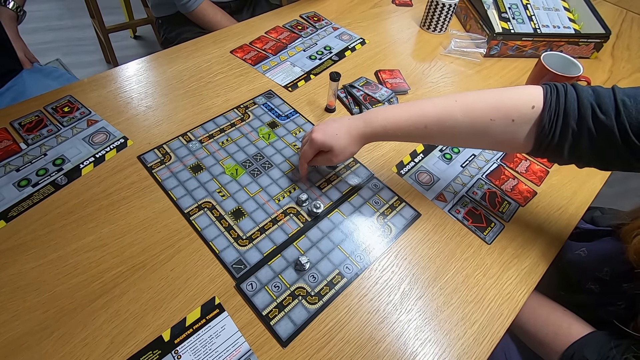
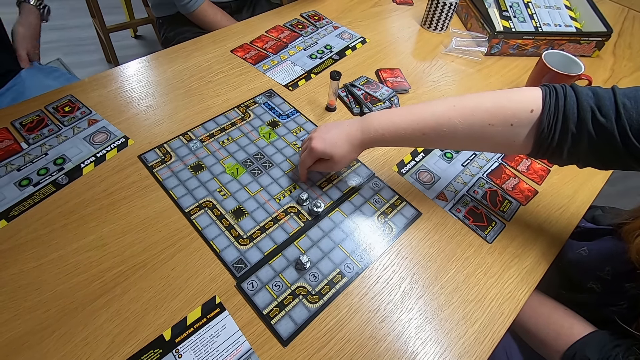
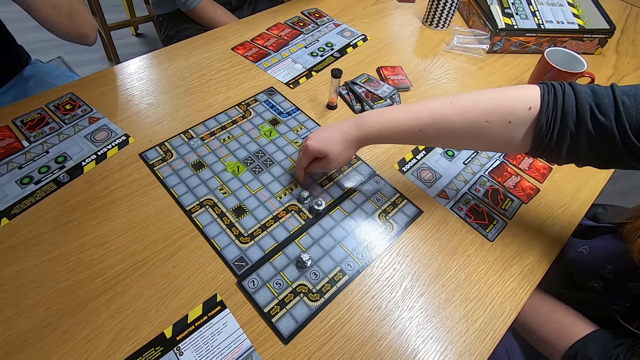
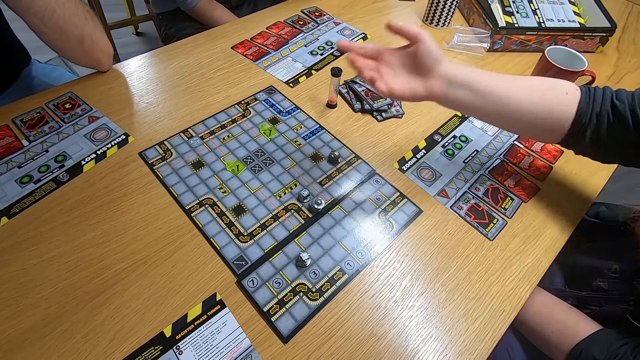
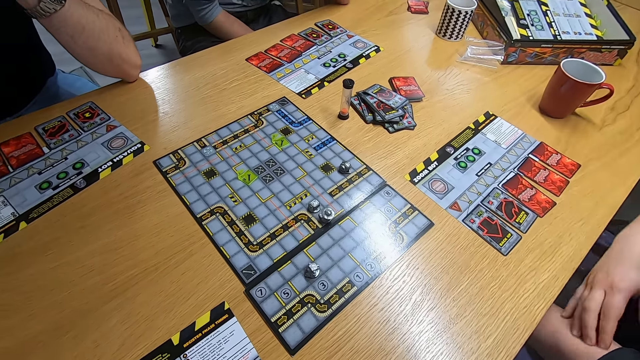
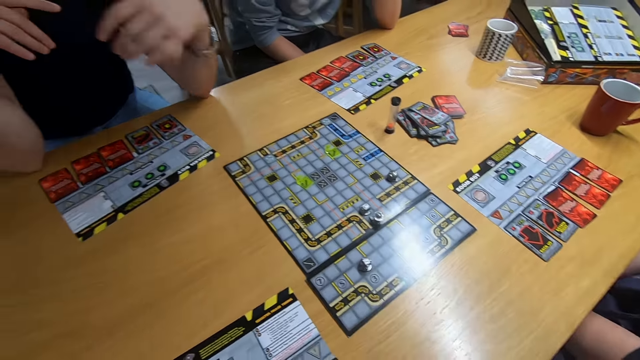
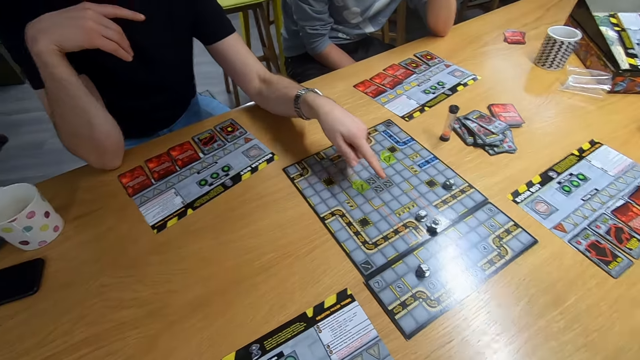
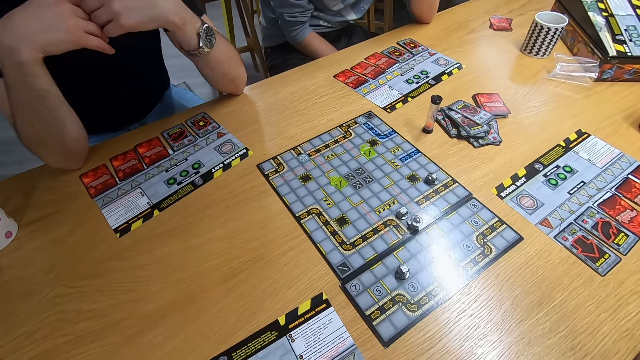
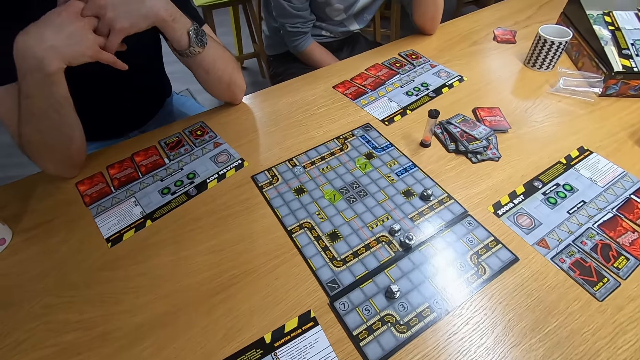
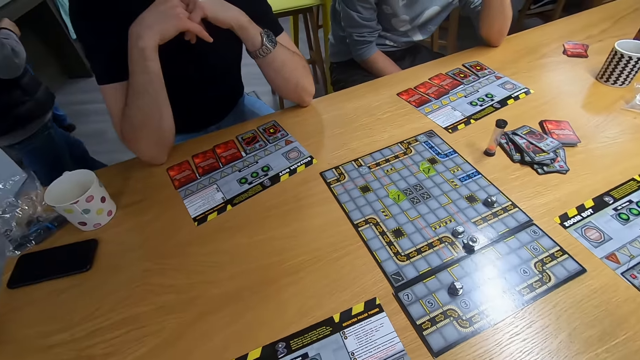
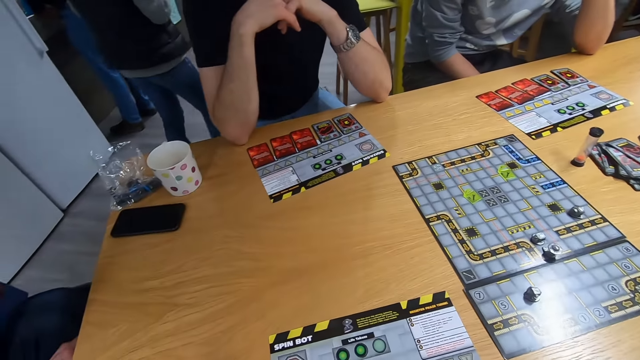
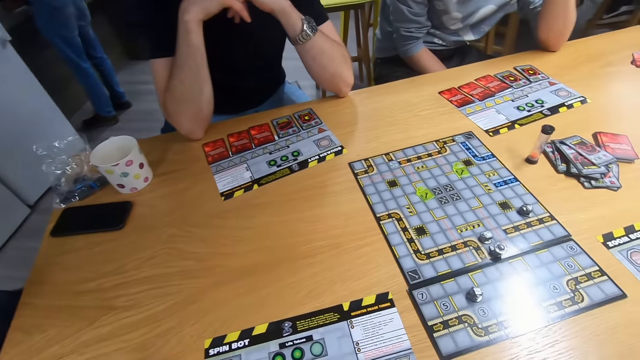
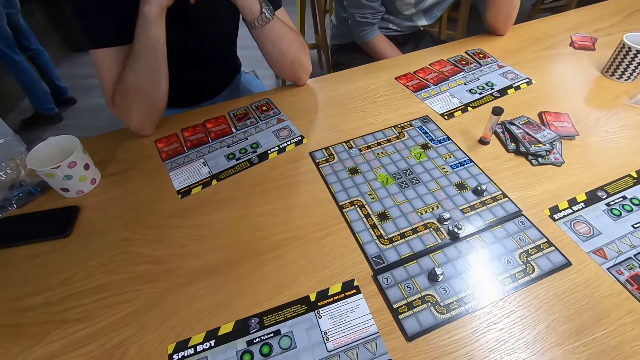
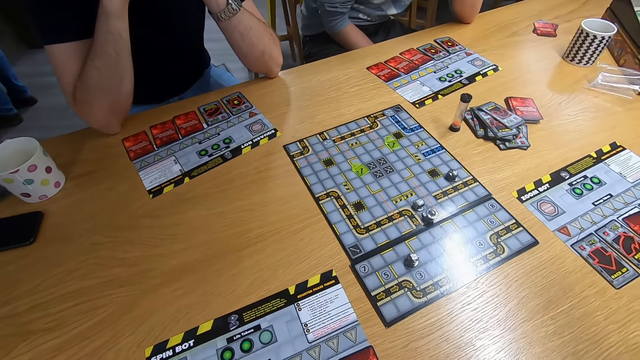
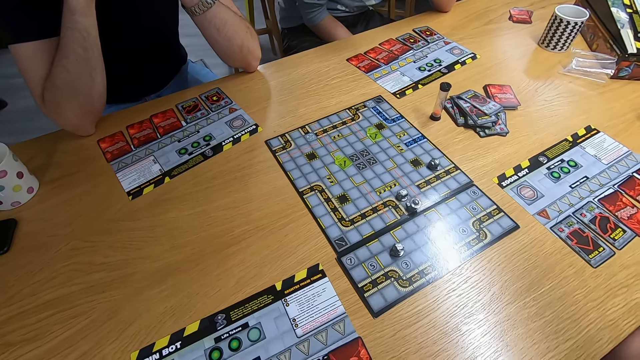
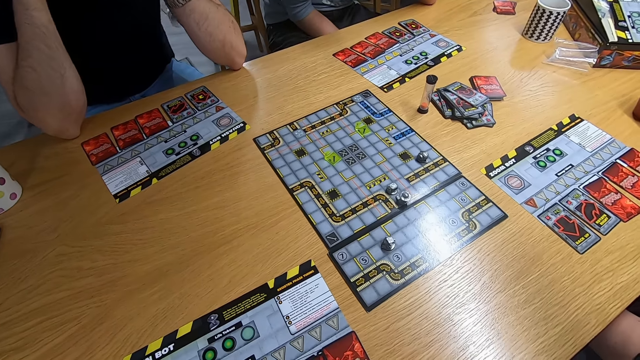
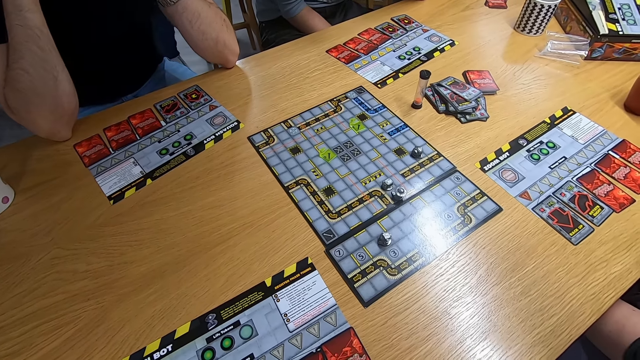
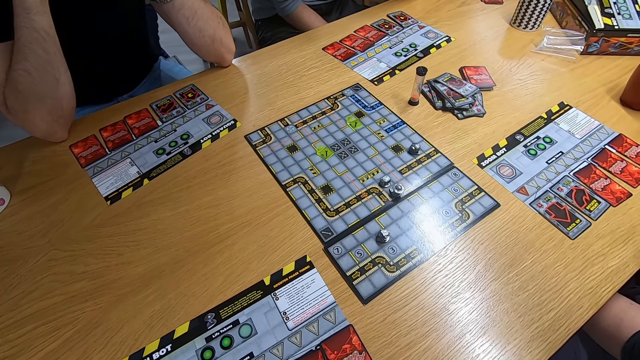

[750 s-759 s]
A man swings the left hand. A lady swings the right hand. The man leans the left hand on the desk. The man swings the left hand. The camera wearer stares at the board game.

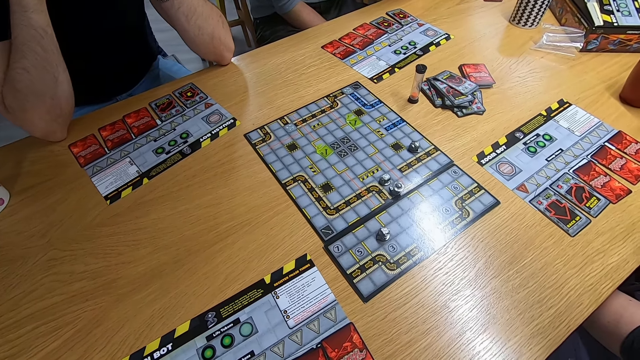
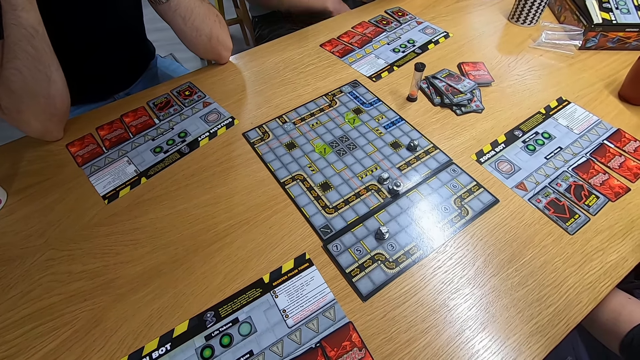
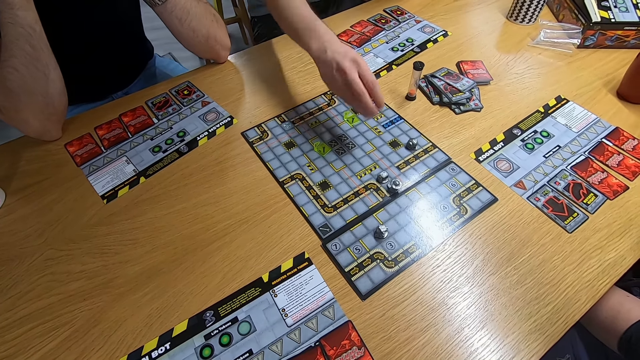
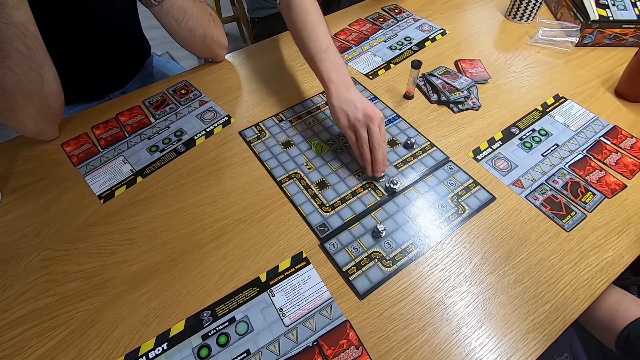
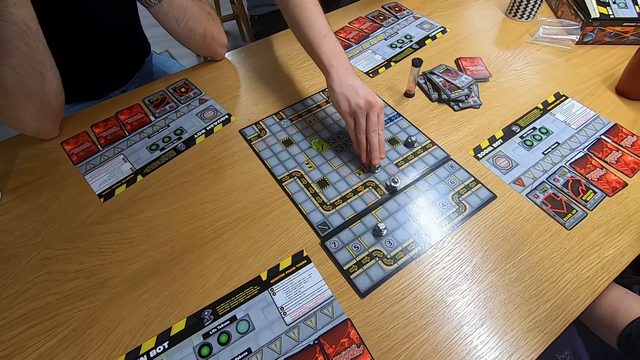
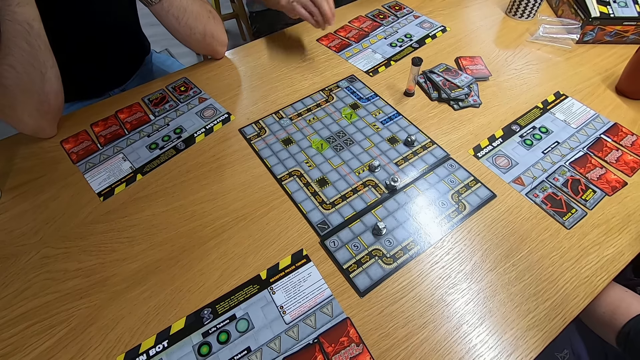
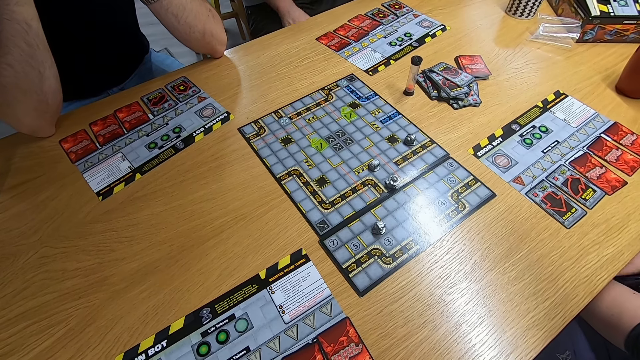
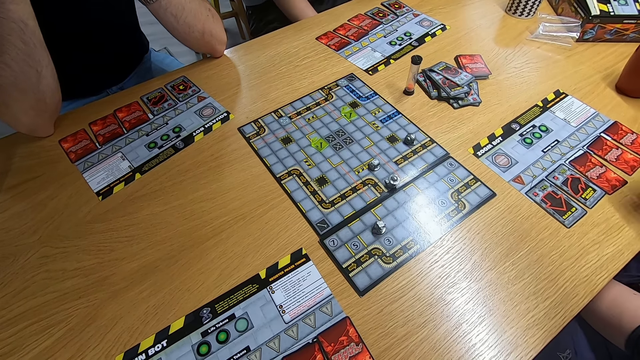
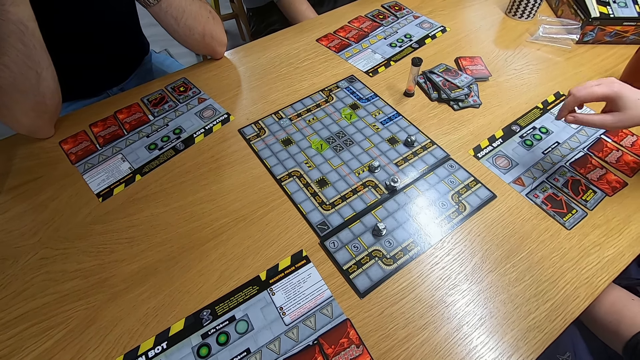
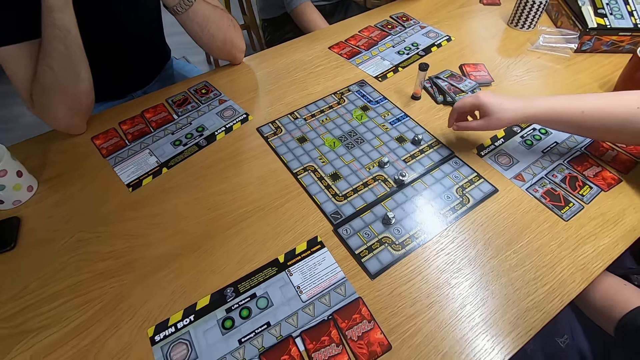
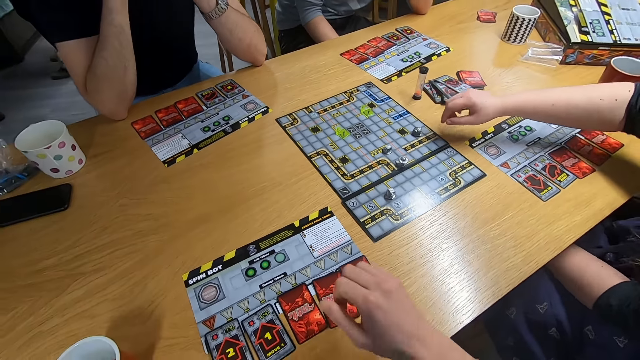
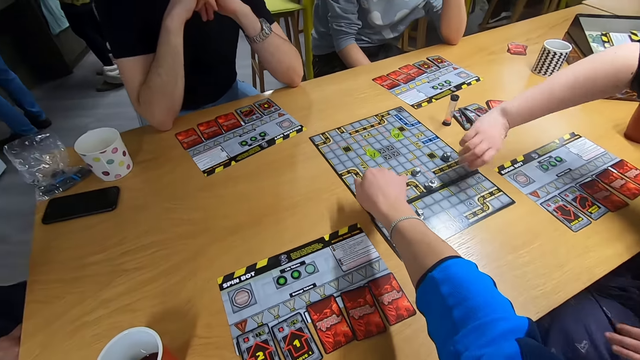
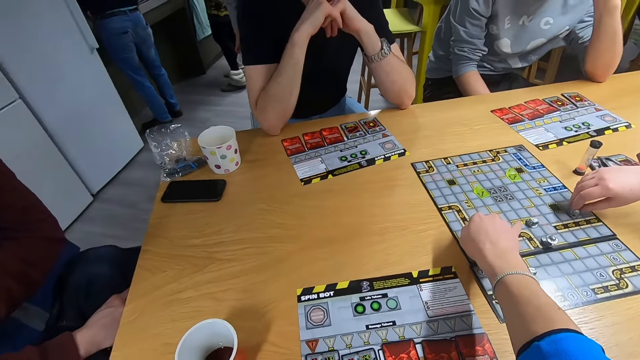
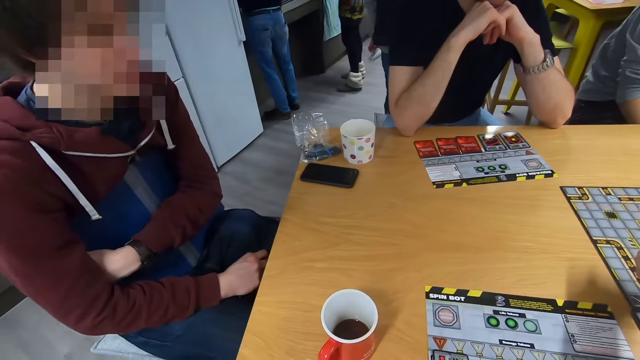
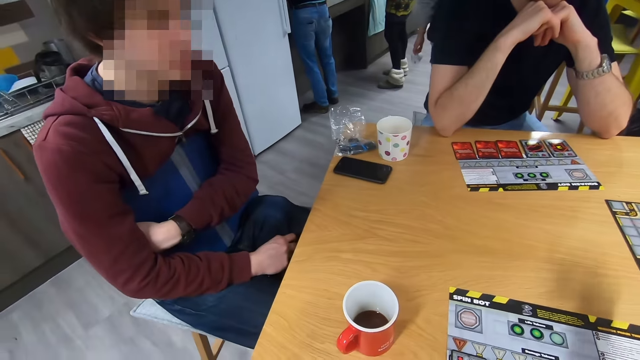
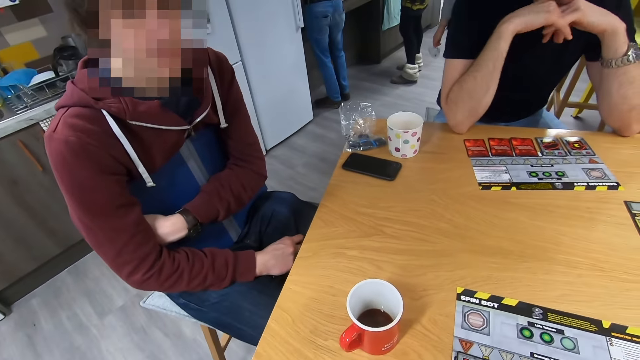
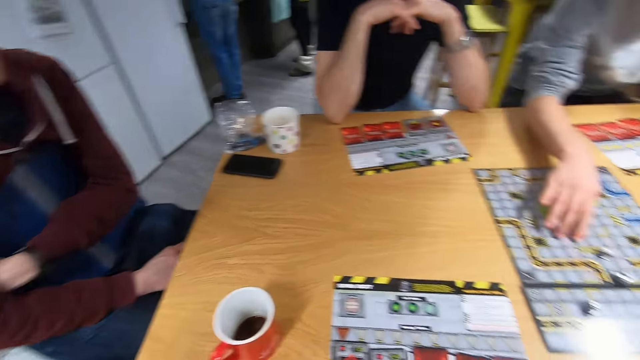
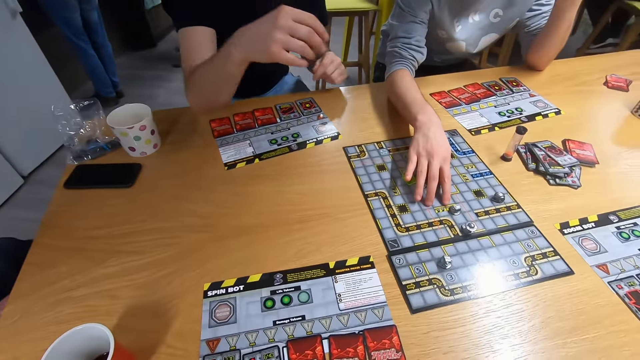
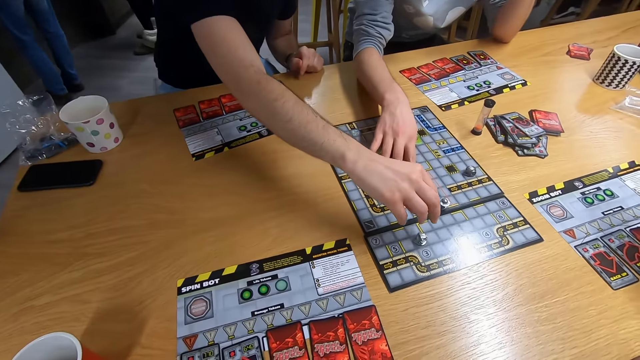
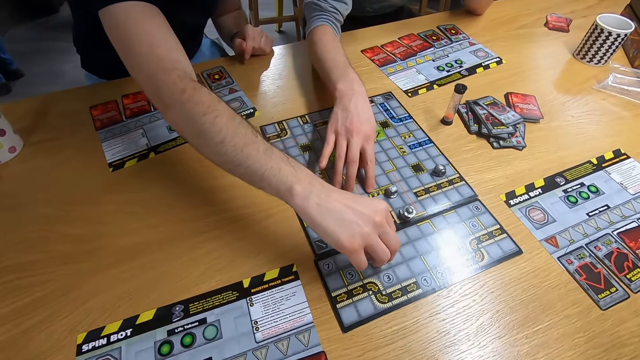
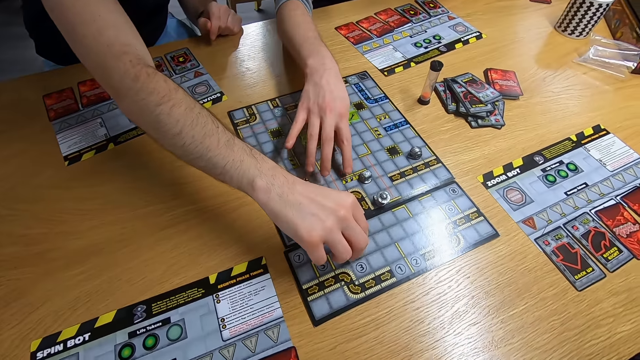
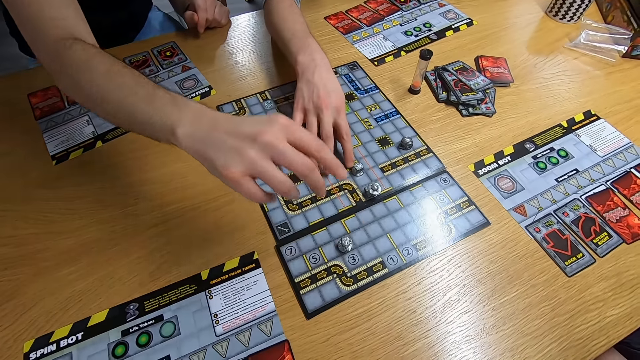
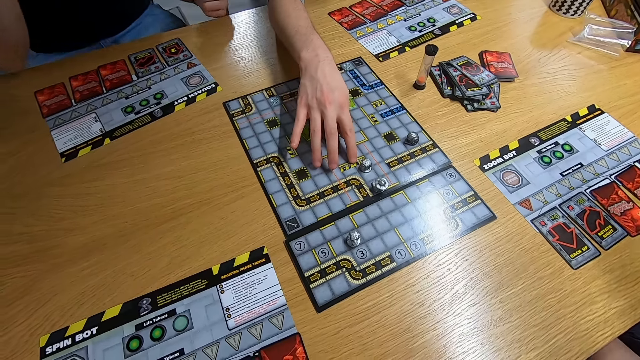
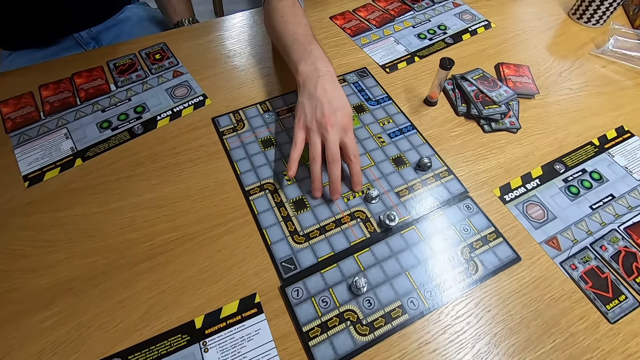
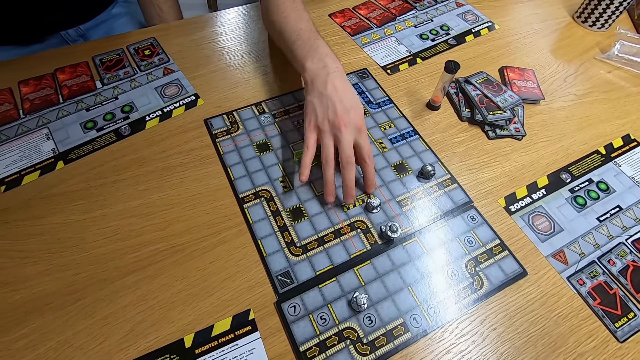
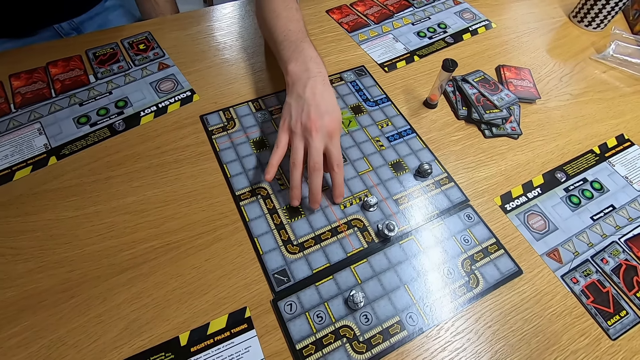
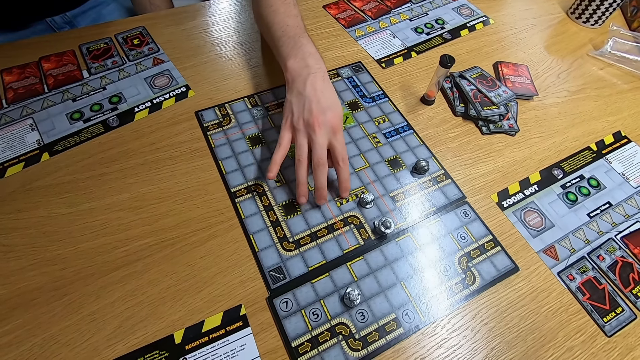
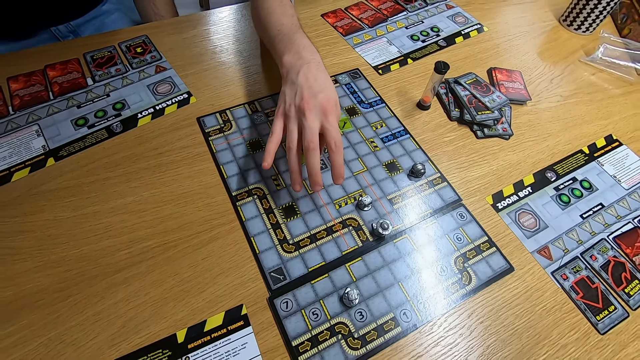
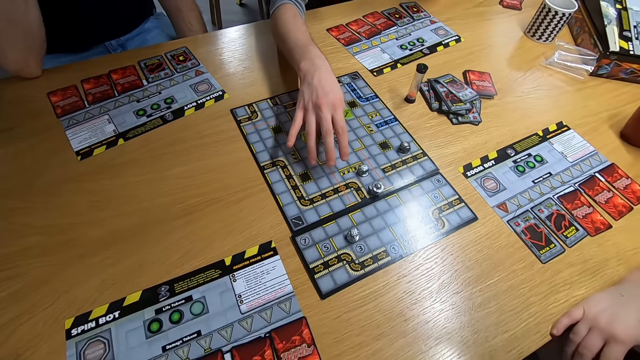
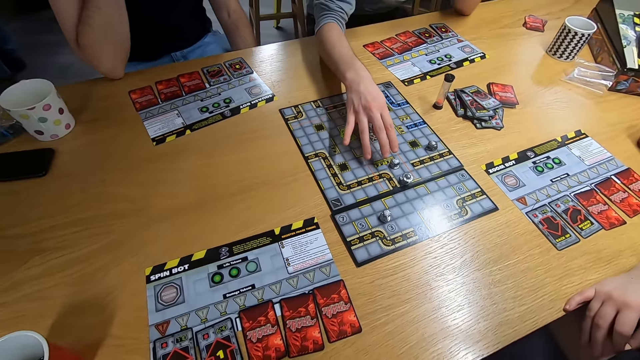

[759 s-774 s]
A man swings the right hand and plays the board game. A lady swings the right hand. The camera wearer swings the right hand. They stare at another man. The first man plays the board game. A third man plays the board game. The first man touches the board game.
